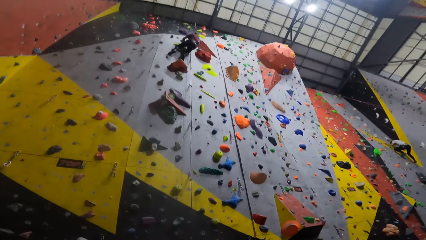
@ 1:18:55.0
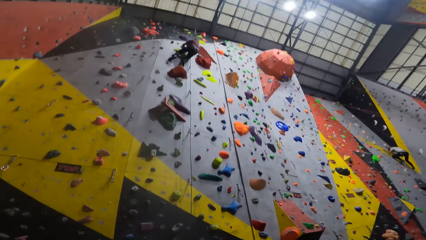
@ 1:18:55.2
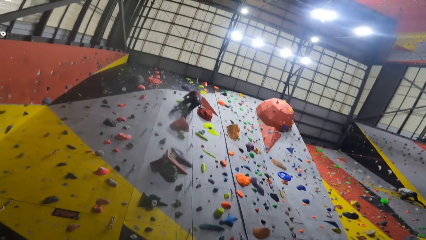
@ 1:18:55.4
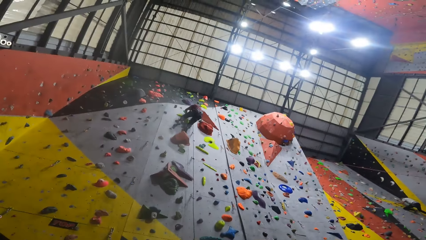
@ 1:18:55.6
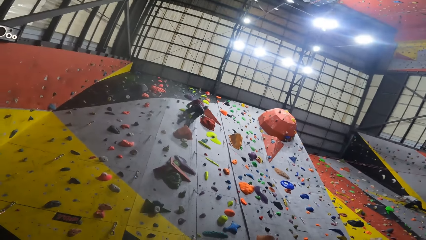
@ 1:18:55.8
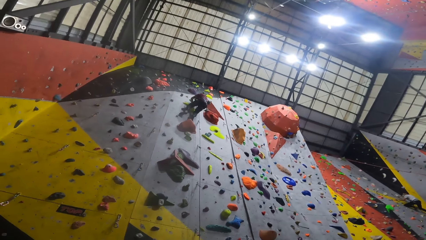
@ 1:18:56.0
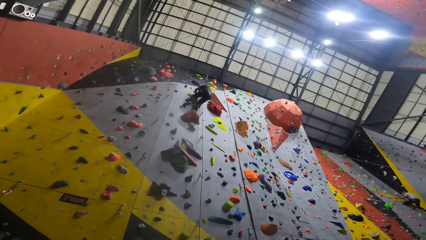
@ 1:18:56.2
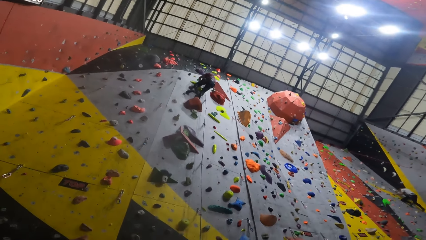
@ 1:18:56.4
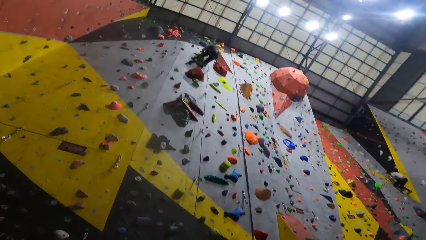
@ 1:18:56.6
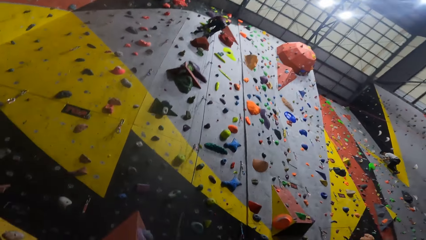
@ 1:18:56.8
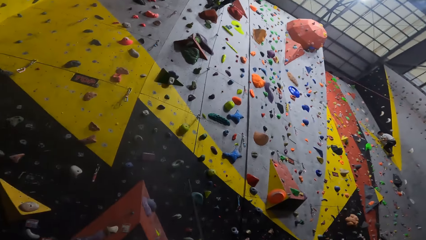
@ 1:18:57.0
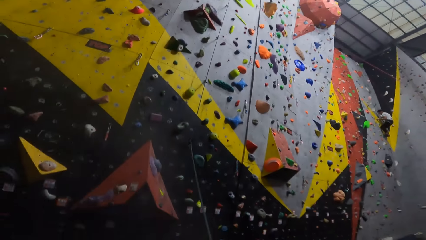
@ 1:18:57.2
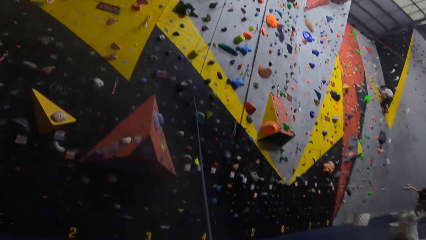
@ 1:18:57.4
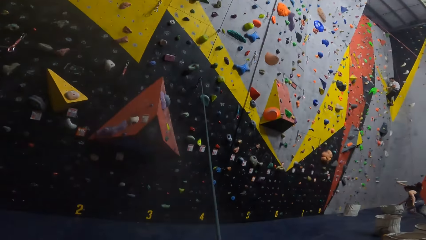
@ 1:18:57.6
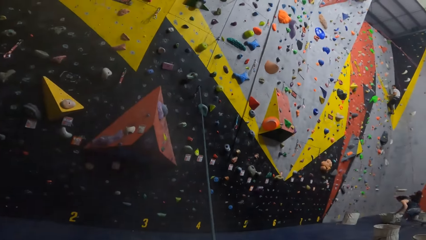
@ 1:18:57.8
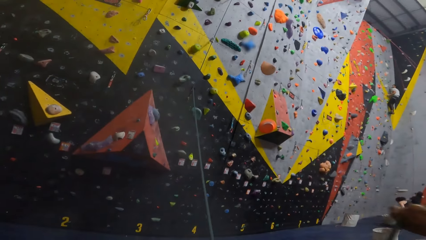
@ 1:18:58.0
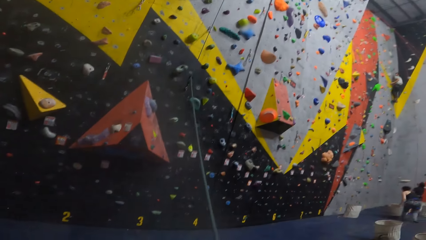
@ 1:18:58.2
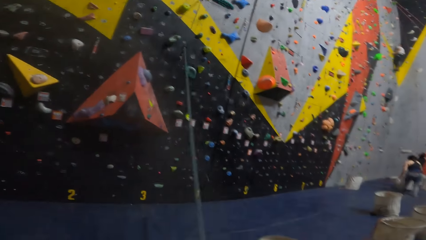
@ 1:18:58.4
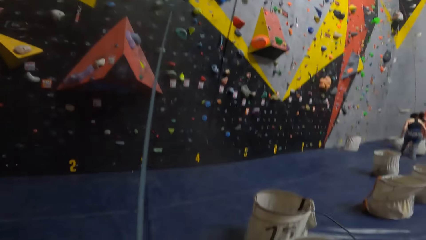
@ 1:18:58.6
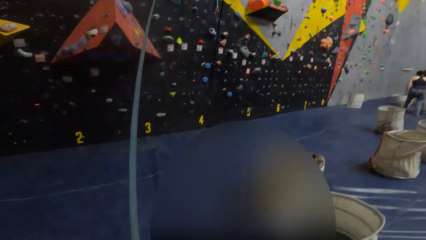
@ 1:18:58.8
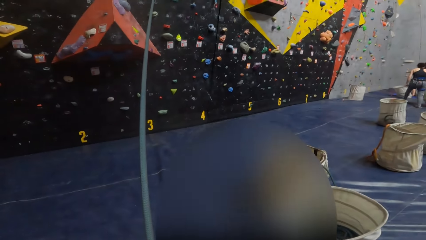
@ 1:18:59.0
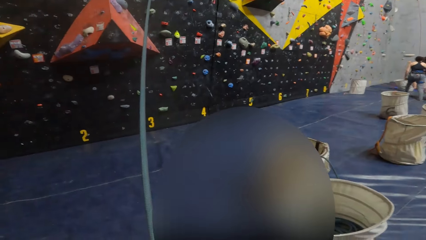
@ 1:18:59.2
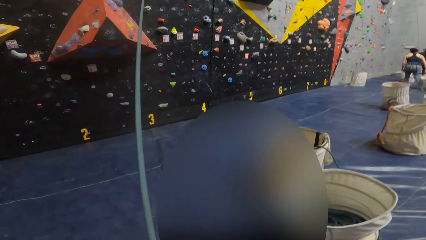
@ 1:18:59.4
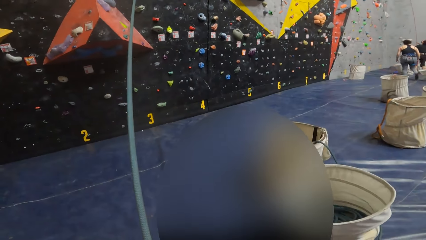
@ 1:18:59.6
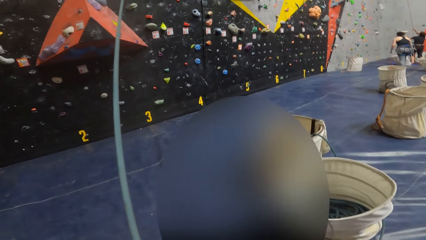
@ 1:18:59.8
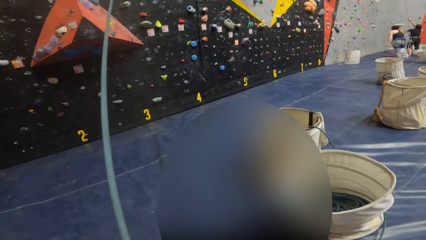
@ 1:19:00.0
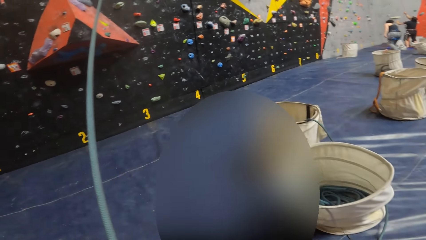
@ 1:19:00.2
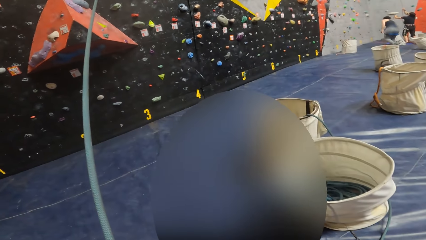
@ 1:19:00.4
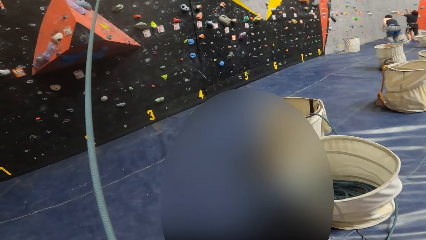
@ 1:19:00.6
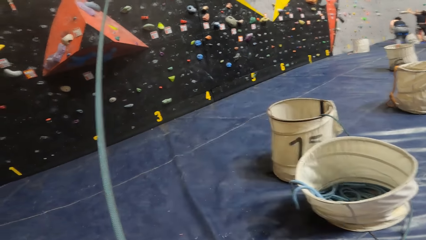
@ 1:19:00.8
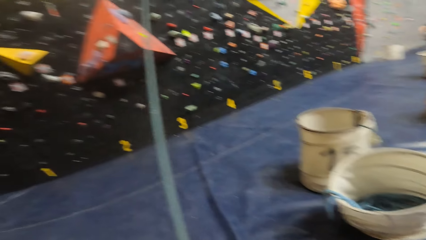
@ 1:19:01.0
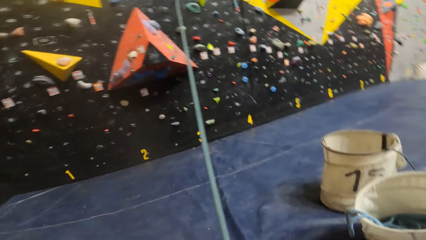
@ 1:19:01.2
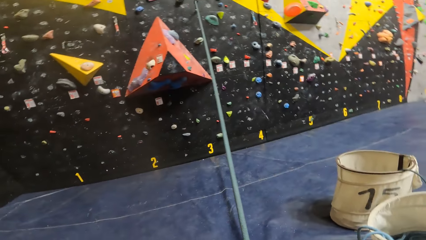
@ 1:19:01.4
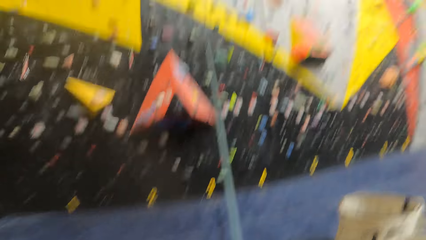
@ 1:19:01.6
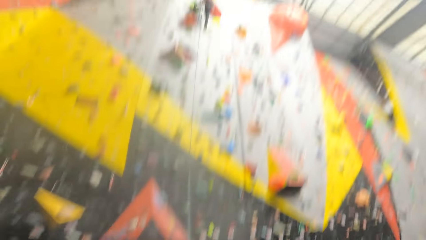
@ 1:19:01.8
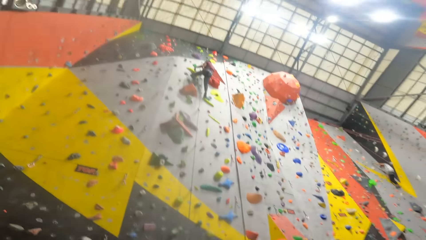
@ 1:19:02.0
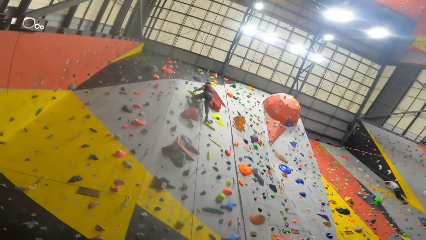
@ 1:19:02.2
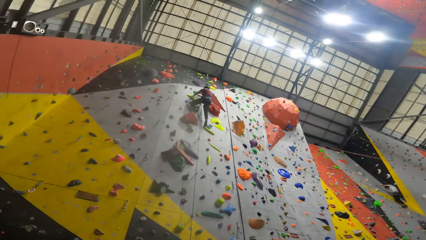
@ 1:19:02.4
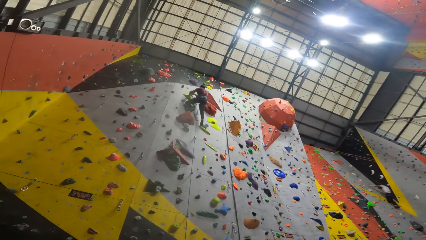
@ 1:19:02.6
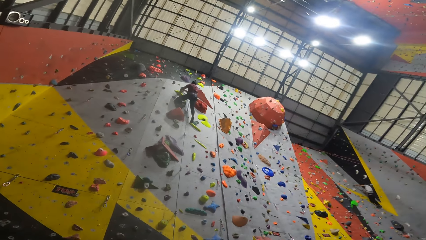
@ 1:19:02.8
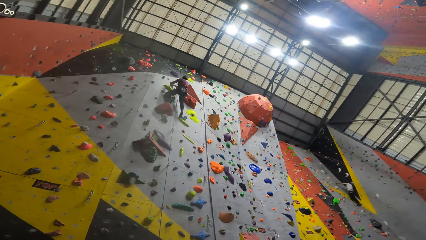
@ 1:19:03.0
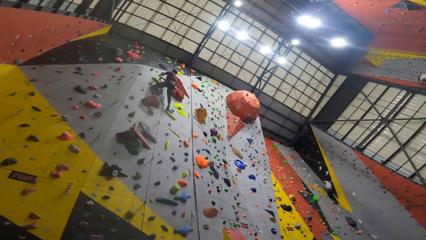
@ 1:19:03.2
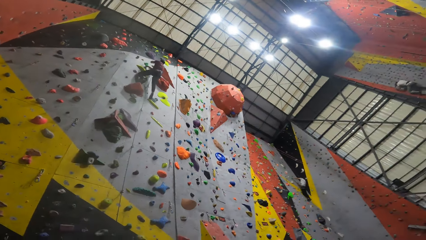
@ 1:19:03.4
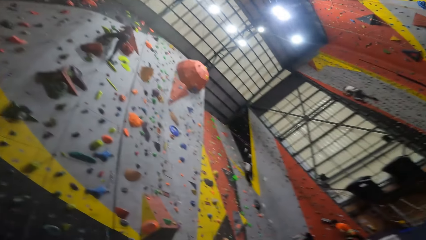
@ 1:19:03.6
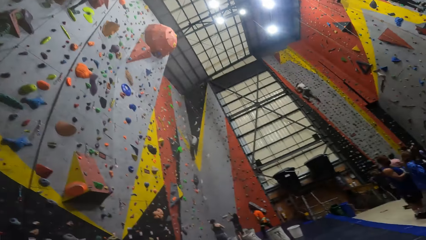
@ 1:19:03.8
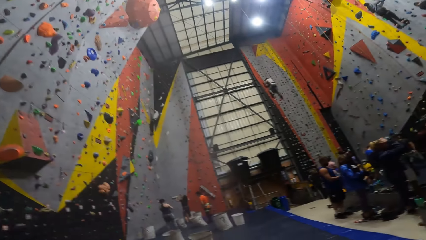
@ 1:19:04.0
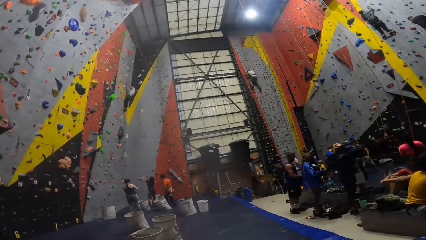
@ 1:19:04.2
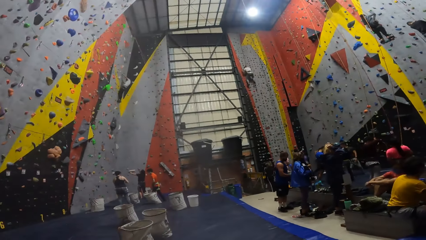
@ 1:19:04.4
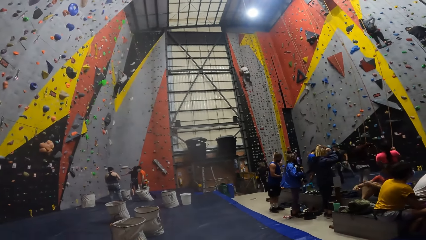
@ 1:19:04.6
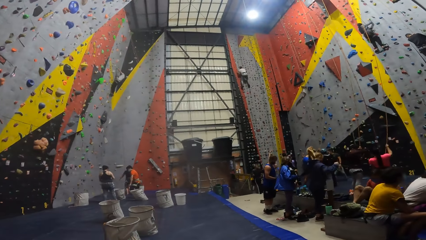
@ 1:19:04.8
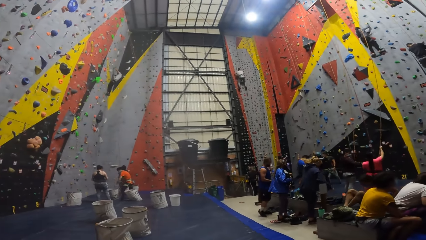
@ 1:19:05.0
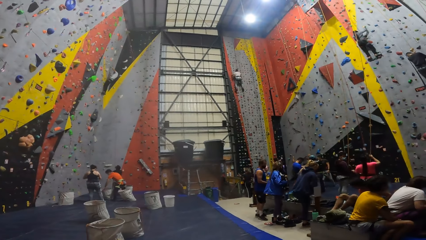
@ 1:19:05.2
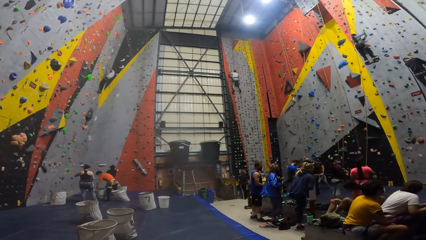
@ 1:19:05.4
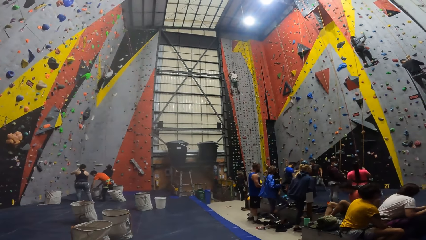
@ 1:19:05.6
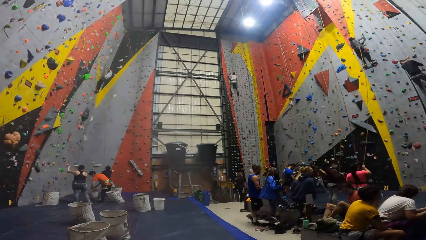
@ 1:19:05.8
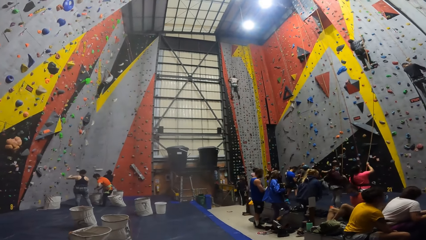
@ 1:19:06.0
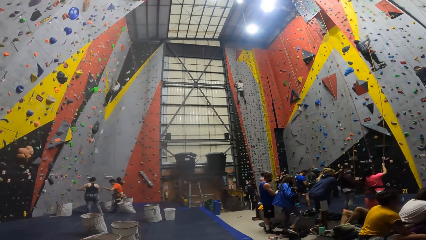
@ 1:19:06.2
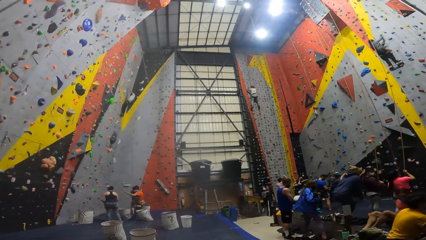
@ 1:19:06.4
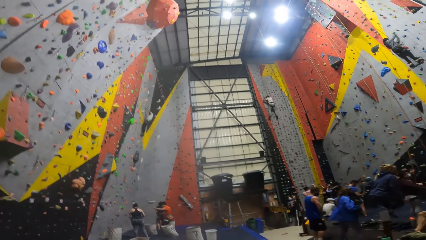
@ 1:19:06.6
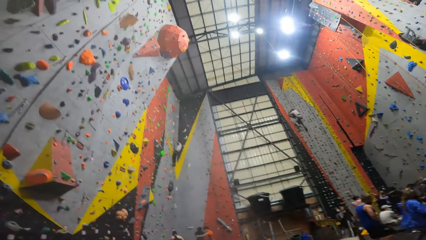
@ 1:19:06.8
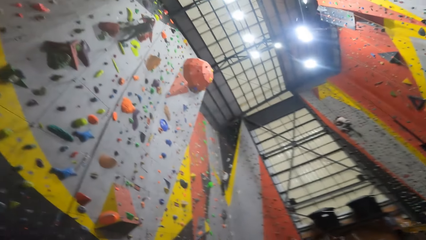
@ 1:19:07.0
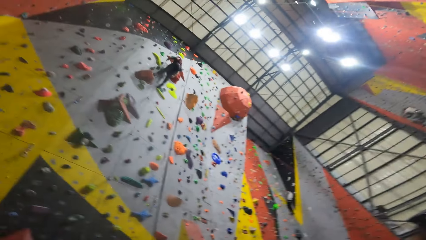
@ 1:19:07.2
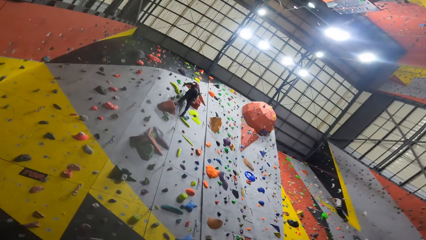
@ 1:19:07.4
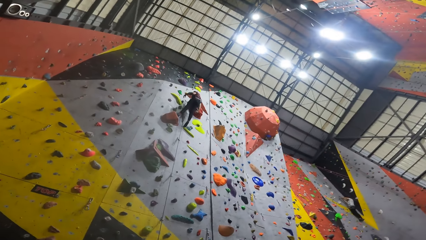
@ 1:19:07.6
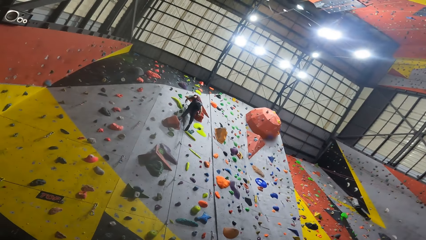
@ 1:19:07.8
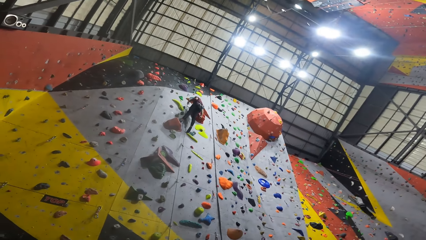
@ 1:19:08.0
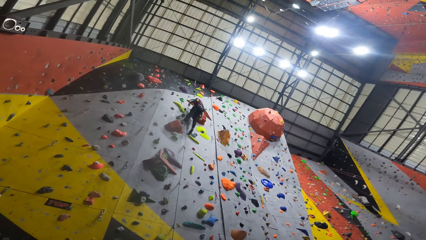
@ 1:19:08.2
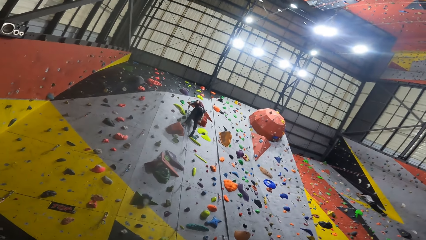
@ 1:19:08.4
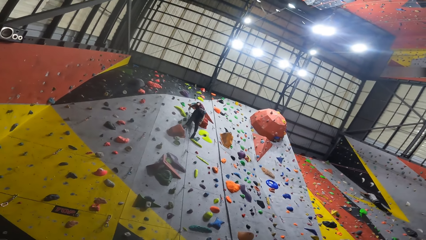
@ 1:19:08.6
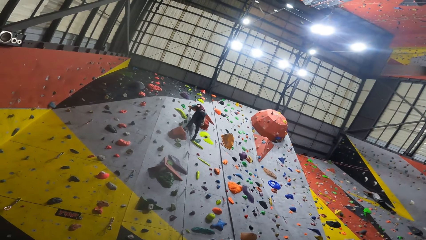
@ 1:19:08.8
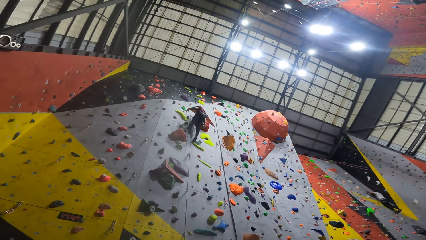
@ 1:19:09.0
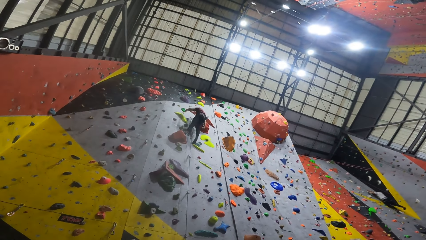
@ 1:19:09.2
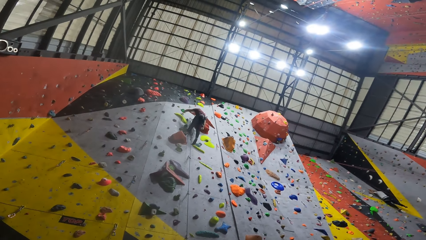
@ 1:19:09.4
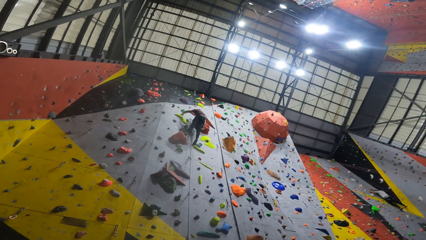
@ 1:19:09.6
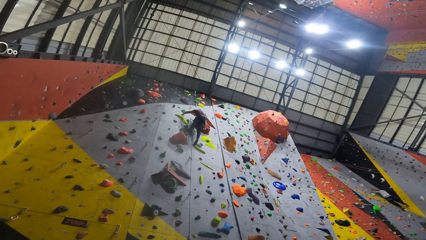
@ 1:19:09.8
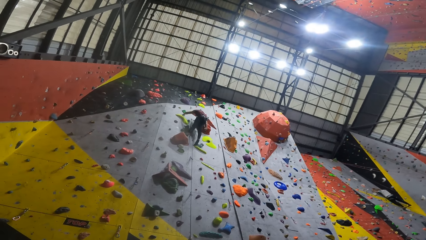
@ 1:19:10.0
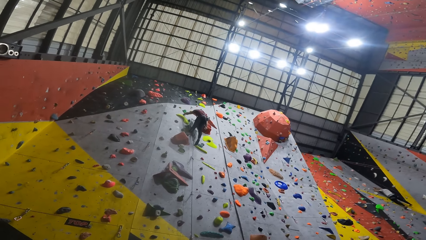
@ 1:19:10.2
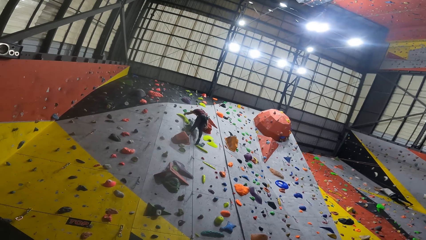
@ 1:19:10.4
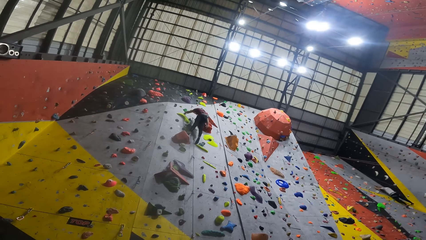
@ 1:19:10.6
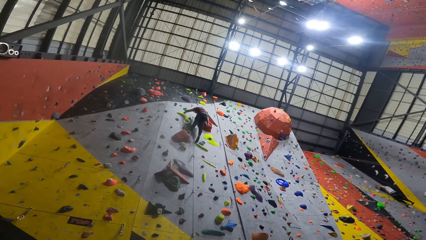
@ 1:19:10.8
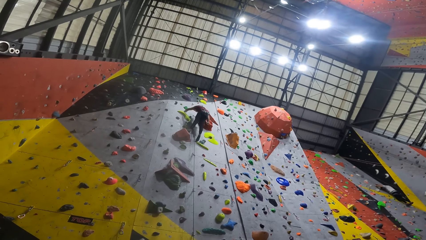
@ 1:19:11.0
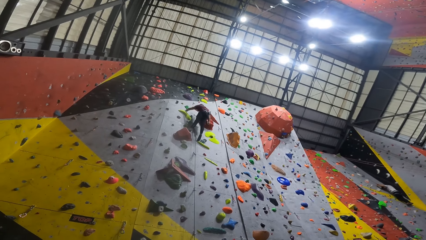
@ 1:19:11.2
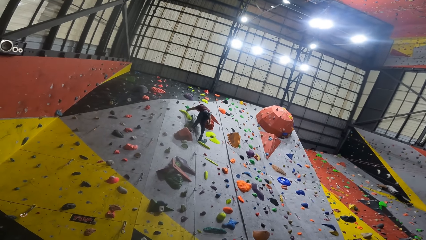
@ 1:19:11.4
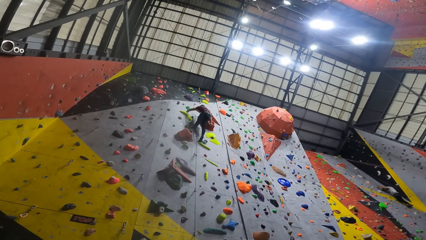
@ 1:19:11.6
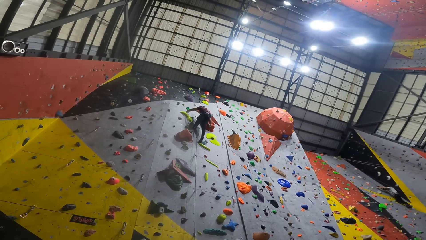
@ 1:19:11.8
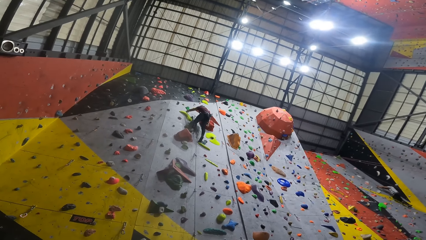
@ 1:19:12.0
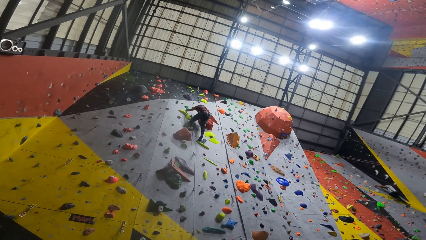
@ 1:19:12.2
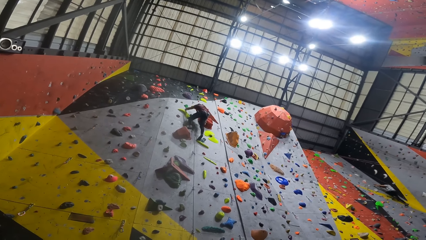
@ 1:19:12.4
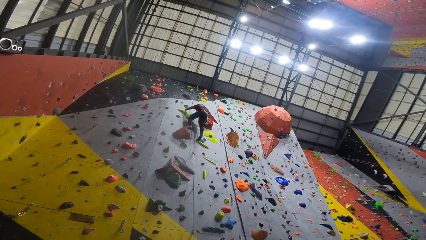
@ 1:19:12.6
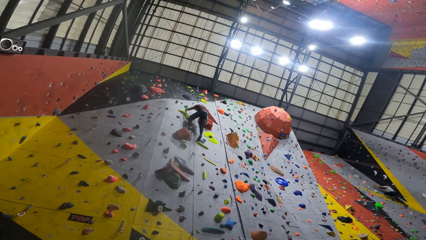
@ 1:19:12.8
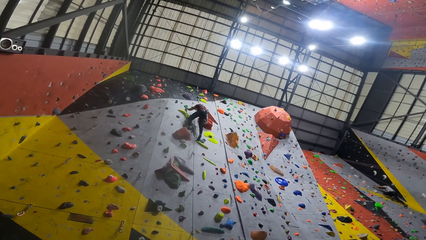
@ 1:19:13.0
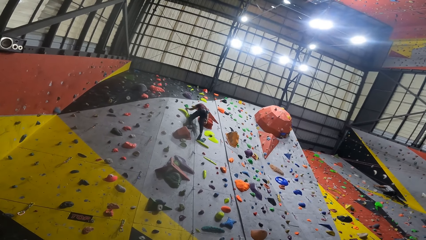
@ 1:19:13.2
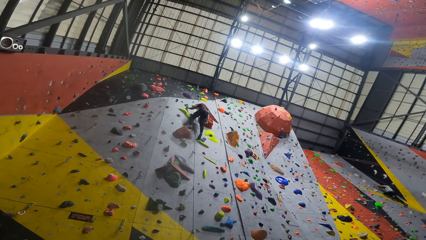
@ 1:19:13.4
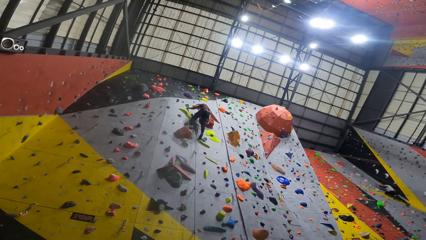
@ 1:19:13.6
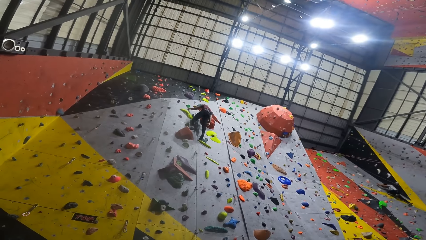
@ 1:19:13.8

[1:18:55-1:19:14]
The camera wearer looks at a rope. They hold the rope. They look in a basket with the rope. They look at a man. They look at wall climbers. They look at the man. The man holds a grip.
